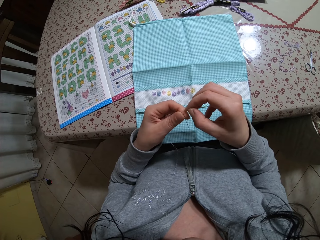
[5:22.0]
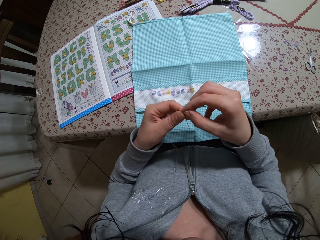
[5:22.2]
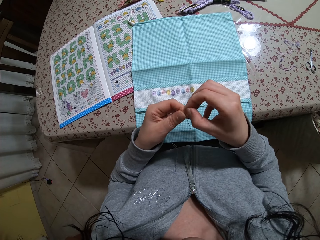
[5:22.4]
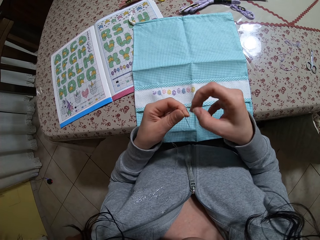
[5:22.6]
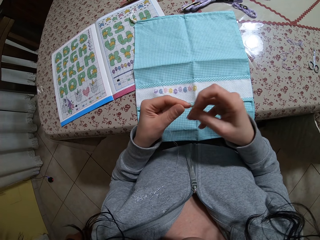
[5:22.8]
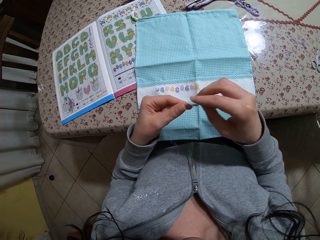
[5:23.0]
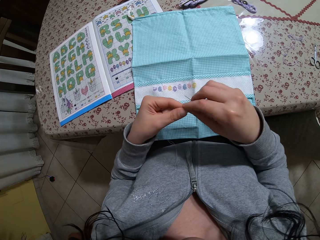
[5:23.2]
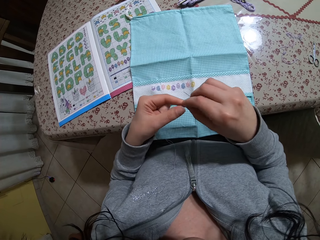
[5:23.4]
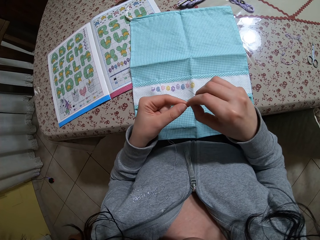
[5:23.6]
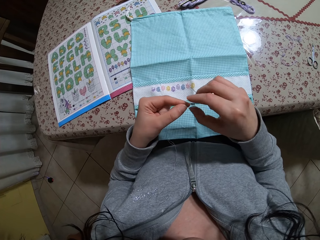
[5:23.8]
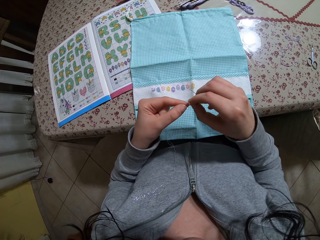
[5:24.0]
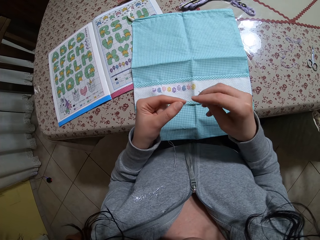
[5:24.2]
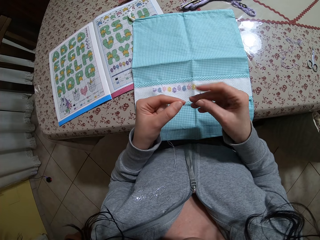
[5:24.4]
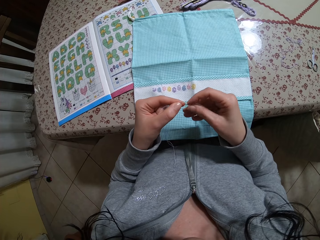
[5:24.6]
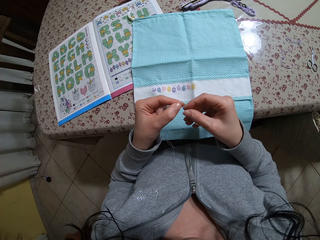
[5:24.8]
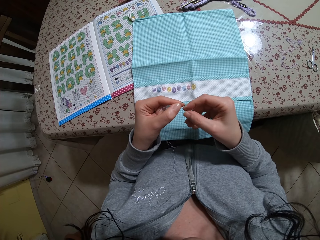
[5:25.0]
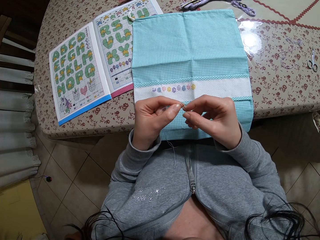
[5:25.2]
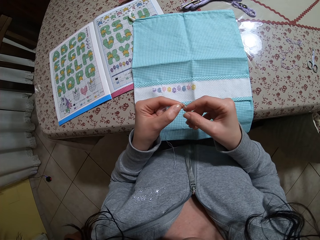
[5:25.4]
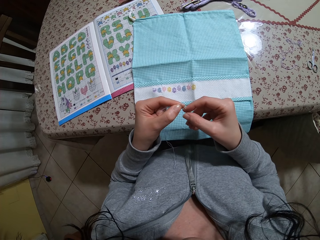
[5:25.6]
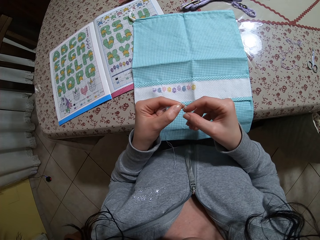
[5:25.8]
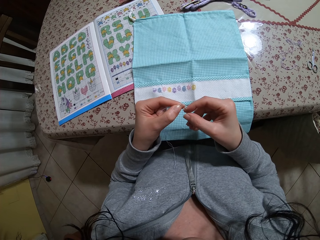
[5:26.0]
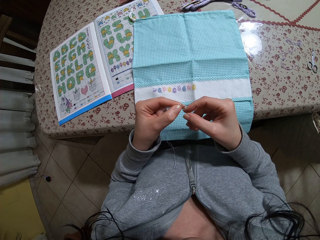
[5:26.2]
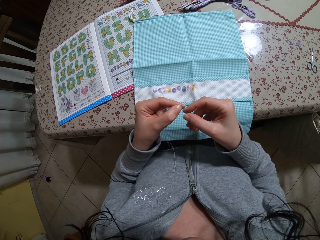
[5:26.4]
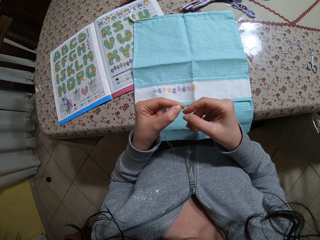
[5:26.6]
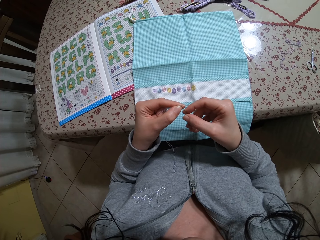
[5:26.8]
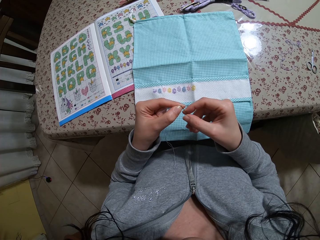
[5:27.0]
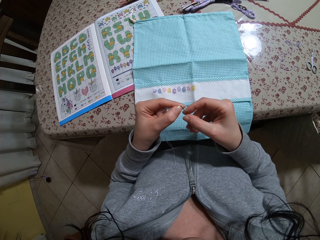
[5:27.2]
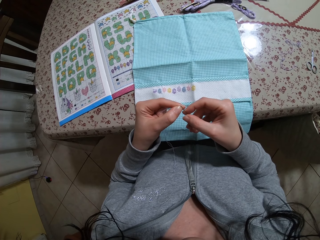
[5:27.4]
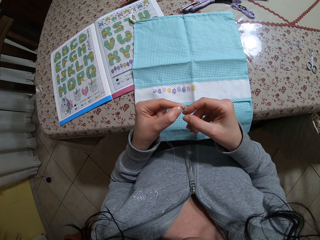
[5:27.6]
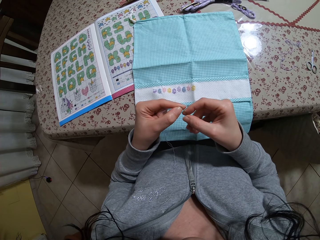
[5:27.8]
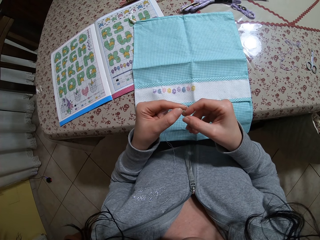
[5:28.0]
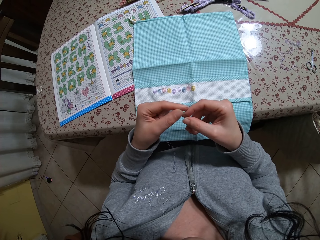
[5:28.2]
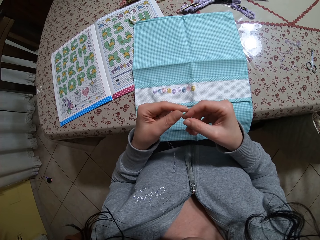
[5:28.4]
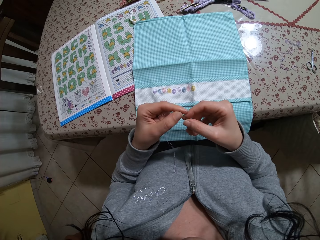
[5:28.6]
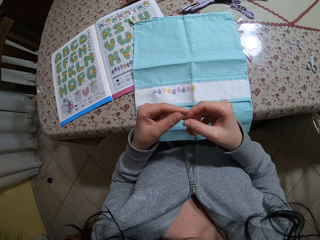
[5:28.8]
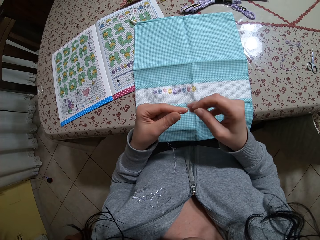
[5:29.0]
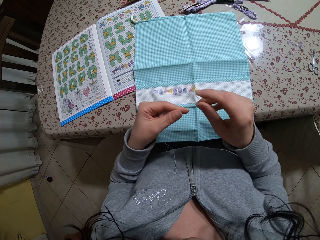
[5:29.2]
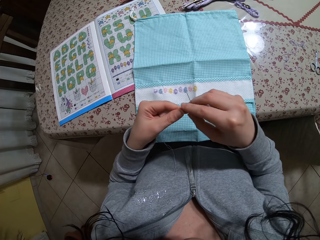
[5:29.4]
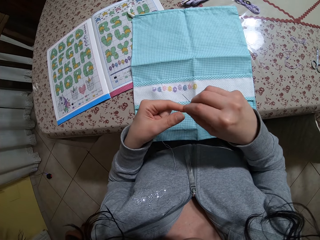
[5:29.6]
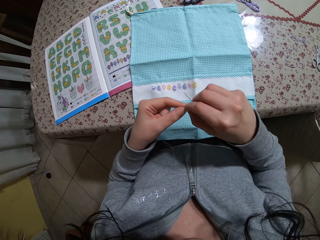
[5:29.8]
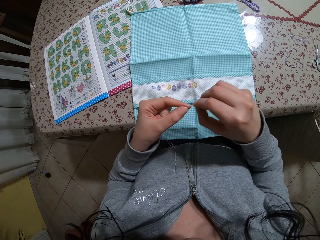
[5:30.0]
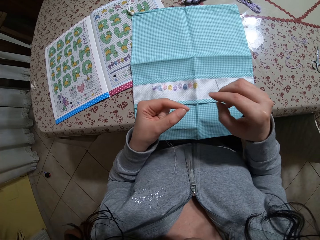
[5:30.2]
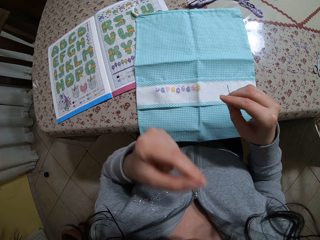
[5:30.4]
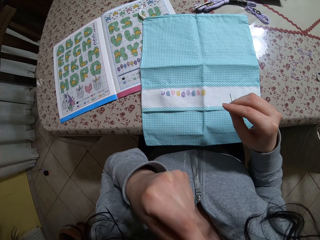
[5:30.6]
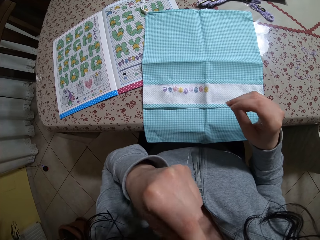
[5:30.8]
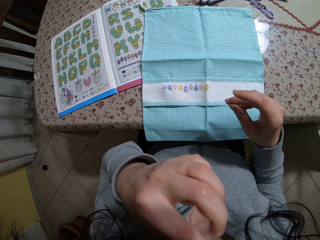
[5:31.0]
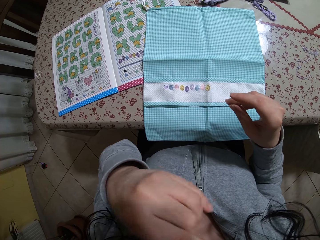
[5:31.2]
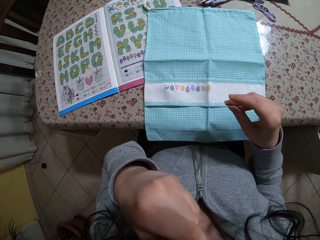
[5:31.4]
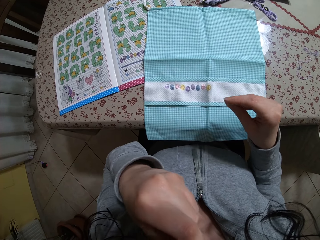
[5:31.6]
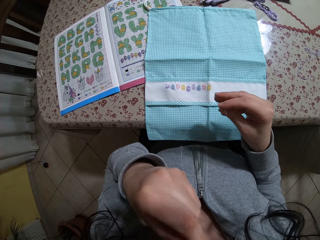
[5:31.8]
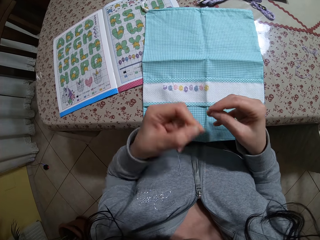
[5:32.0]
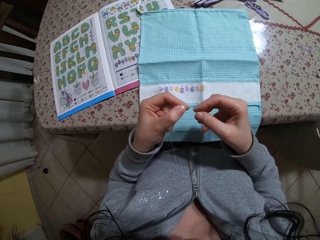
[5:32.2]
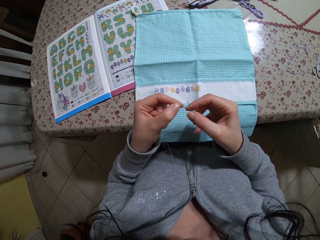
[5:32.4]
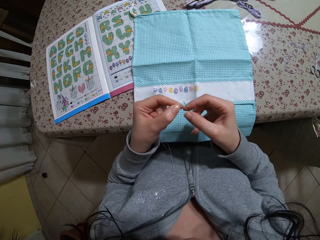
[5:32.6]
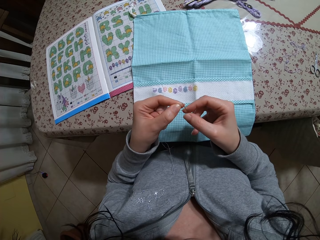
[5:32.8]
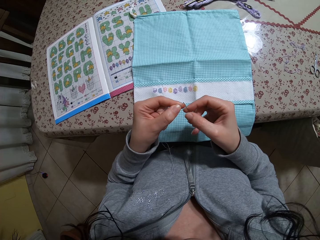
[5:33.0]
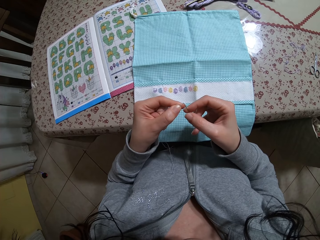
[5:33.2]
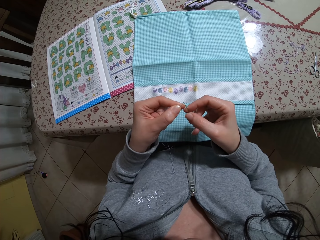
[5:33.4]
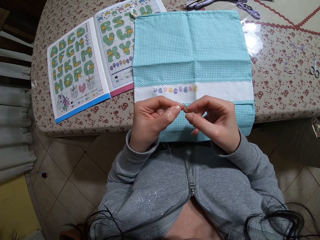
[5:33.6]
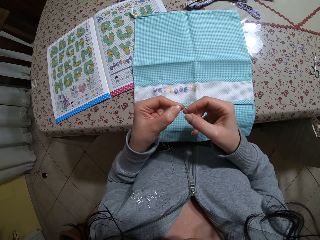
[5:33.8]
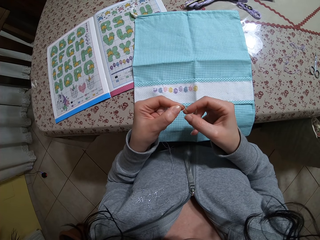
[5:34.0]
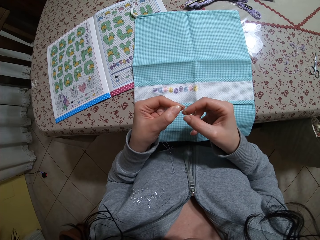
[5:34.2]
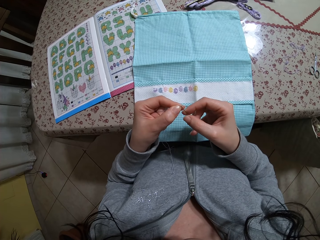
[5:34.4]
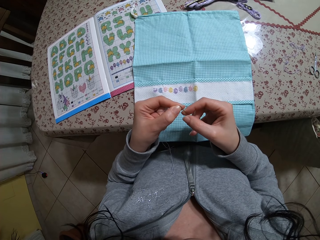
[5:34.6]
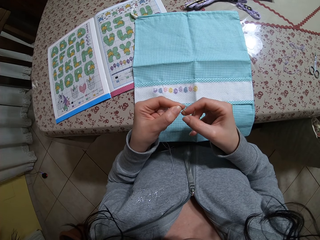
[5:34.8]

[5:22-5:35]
The camera wearer places the thread in her mouth with her left hand. She threads the needle with both hands.

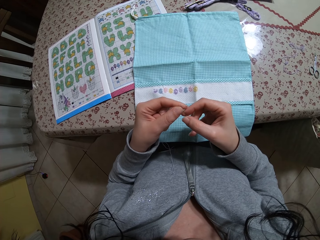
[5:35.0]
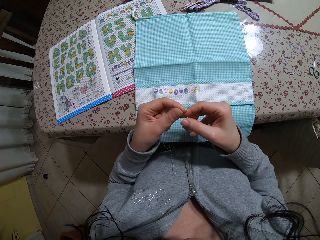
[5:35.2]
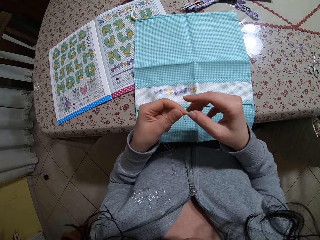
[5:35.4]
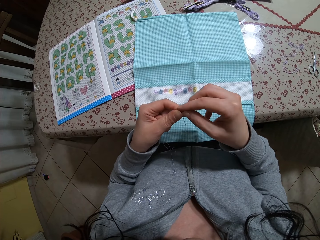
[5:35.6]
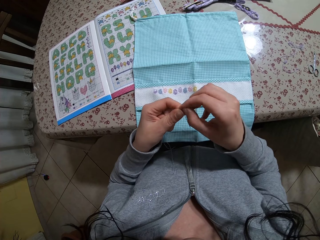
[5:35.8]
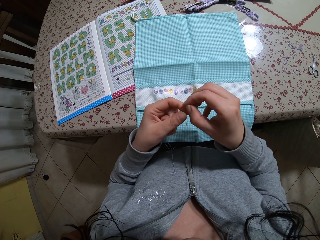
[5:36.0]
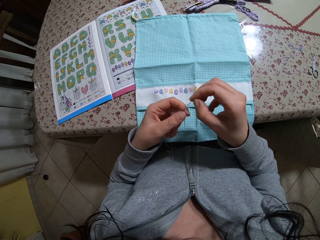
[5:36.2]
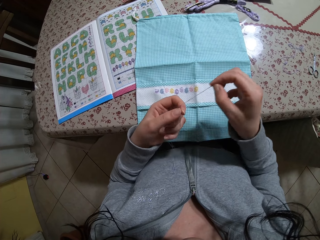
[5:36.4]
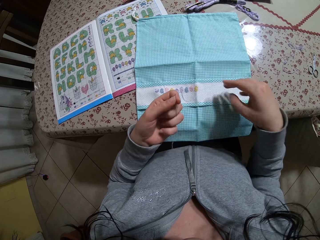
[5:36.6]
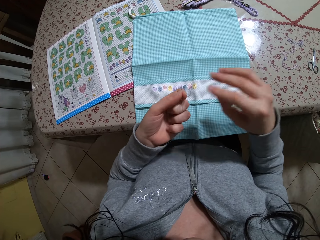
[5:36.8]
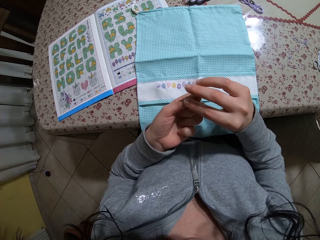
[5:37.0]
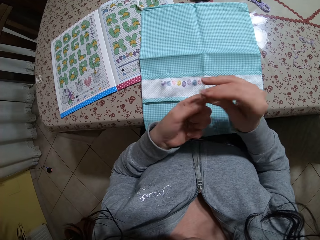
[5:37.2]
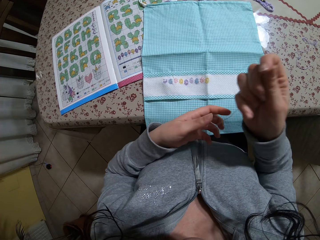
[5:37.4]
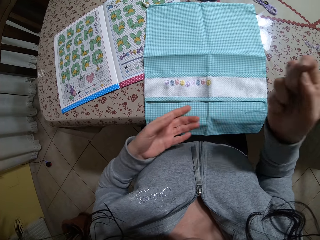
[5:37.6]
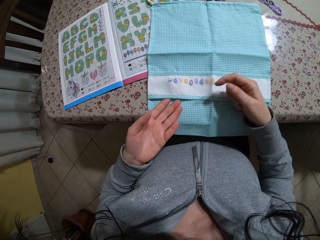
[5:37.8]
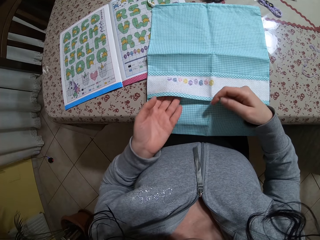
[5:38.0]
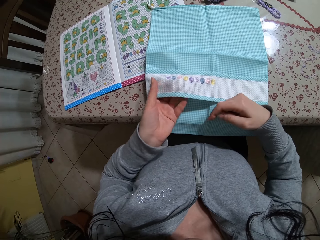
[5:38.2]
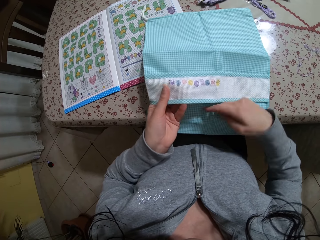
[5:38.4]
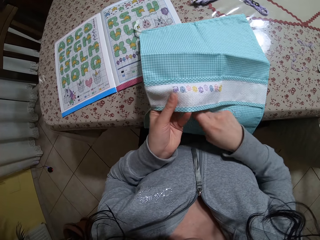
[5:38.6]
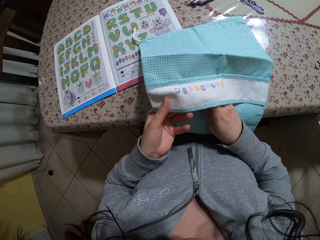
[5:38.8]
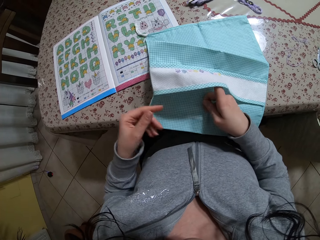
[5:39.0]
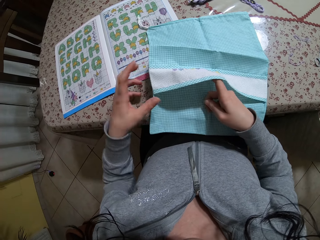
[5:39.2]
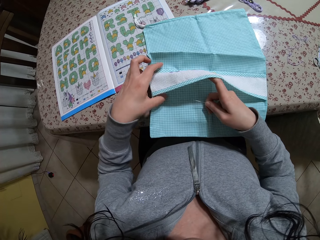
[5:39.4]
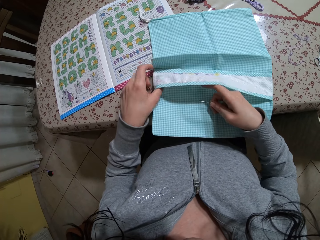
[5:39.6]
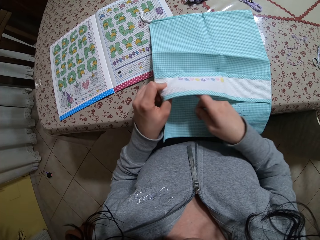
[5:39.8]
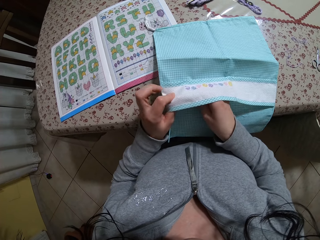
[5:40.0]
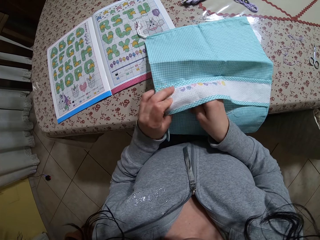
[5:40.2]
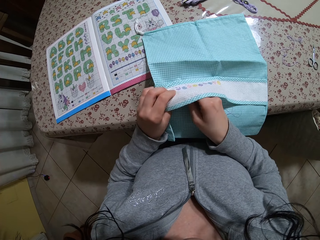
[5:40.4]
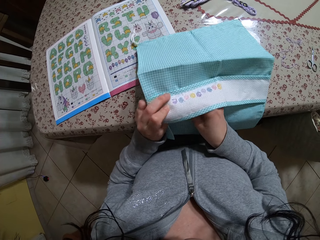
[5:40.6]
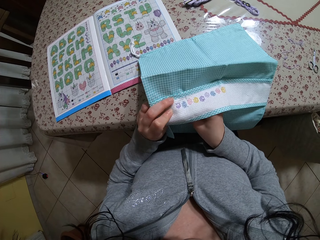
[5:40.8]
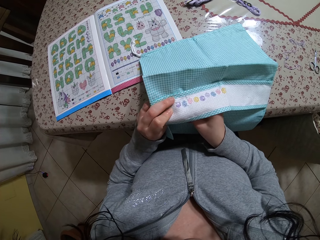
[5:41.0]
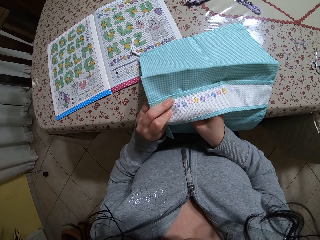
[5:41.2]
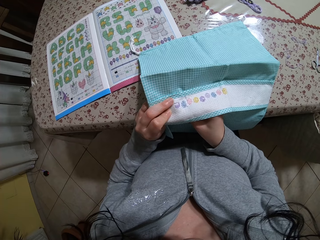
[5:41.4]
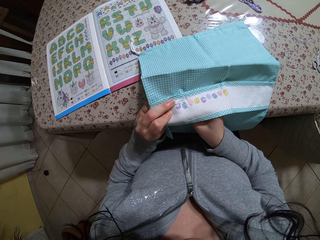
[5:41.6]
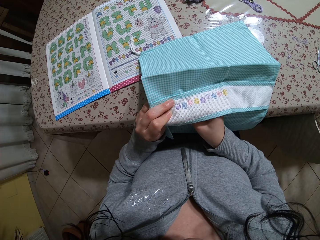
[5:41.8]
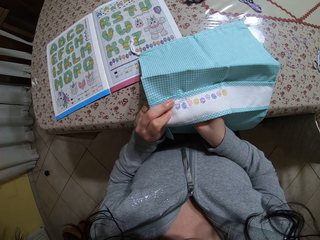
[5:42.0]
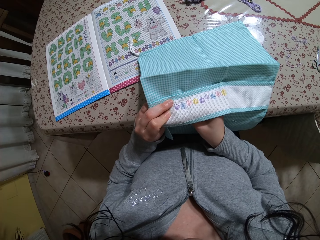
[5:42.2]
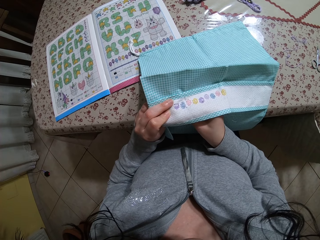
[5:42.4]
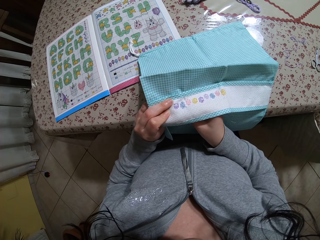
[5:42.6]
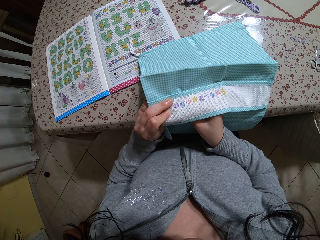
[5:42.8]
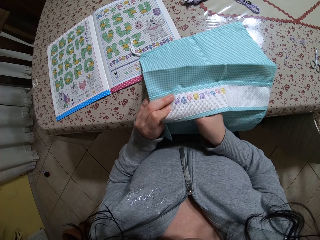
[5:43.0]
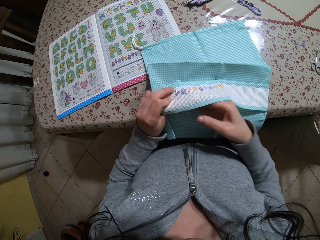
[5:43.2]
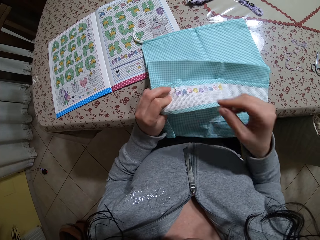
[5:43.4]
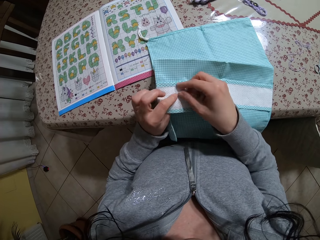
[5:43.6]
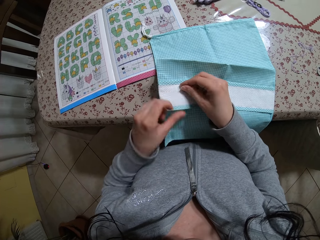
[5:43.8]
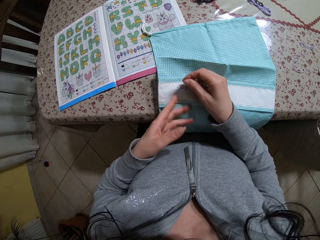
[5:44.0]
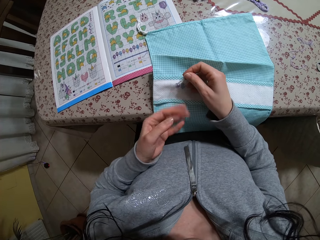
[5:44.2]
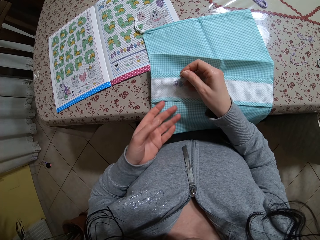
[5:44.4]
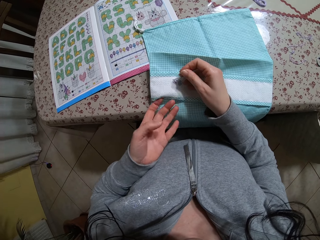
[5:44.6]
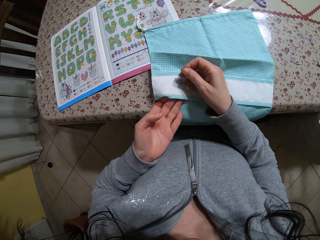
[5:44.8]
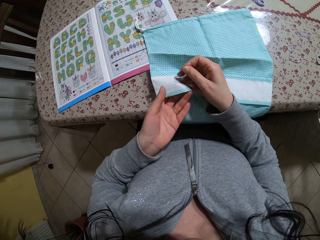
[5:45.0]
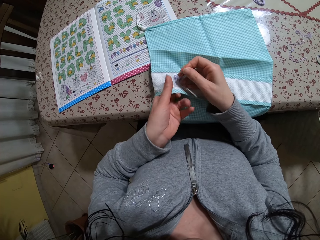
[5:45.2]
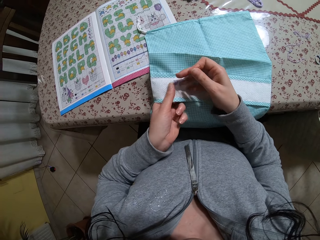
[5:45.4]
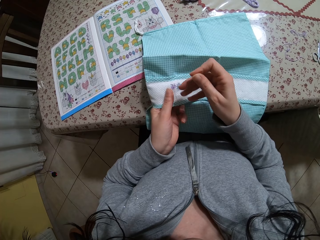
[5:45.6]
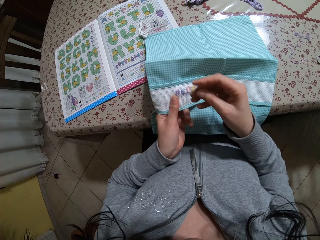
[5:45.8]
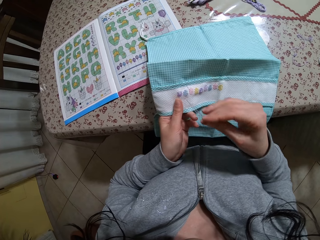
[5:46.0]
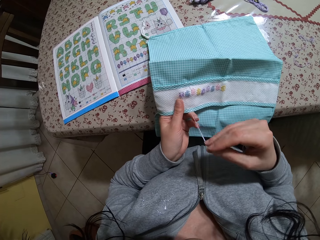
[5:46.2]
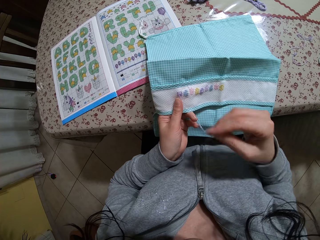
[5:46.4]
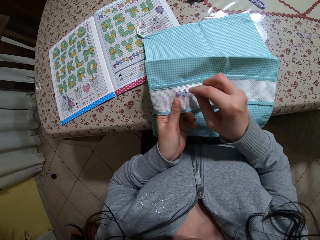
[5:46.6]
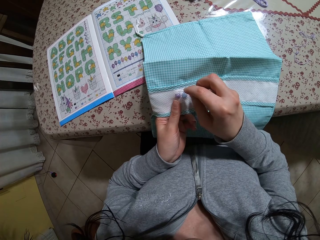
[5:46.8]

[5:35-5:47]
The camera wearer pulls the thread. She holds the needle. She lifts the napkin or bag from the table with her left hand. She holds the bag. She sews the napkin with the threaded needle in her right hand.
